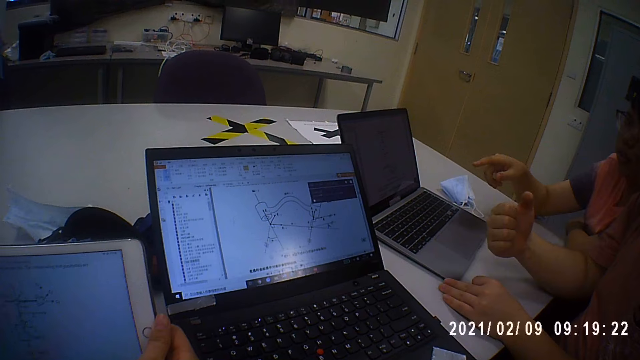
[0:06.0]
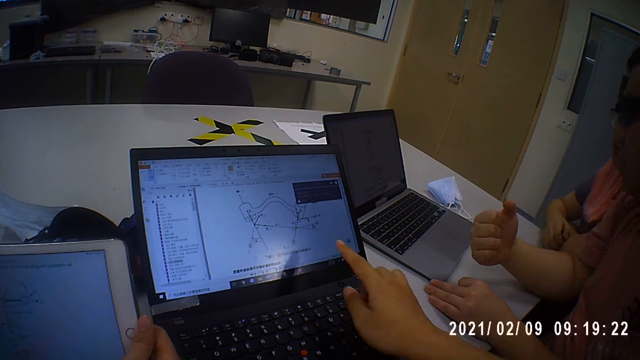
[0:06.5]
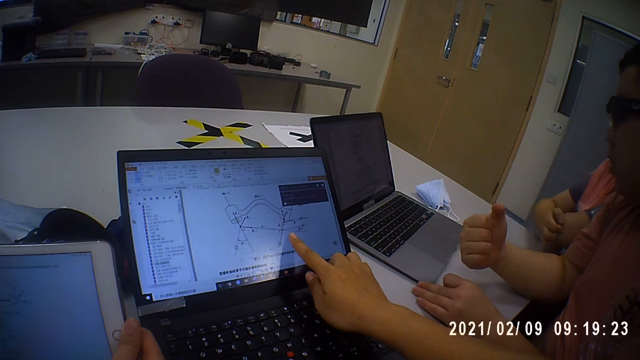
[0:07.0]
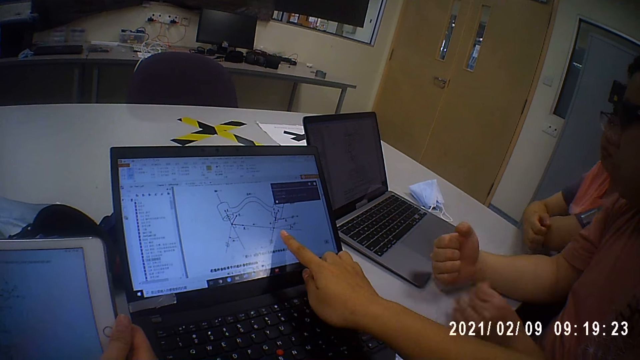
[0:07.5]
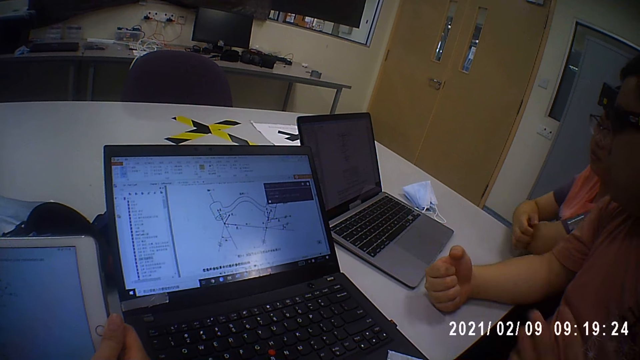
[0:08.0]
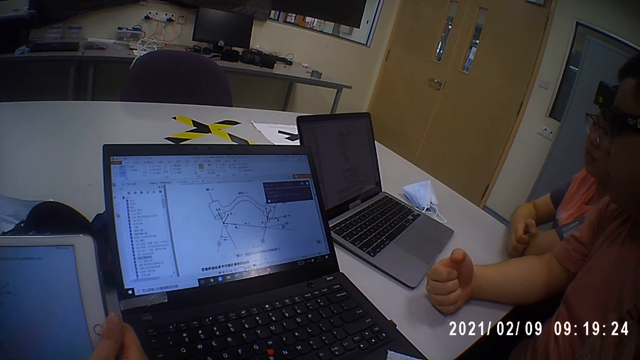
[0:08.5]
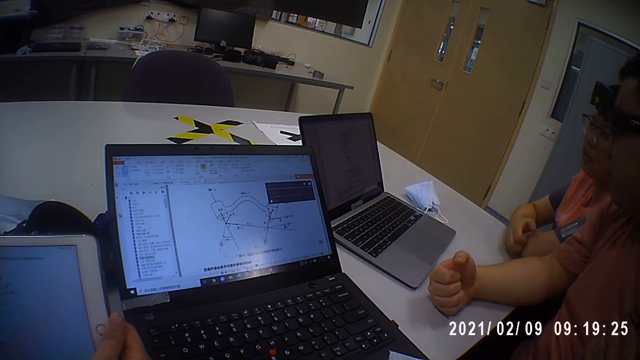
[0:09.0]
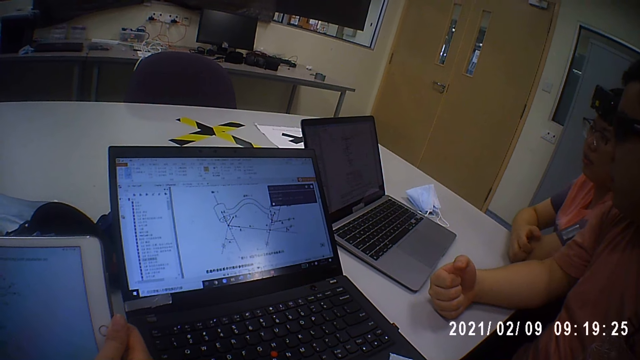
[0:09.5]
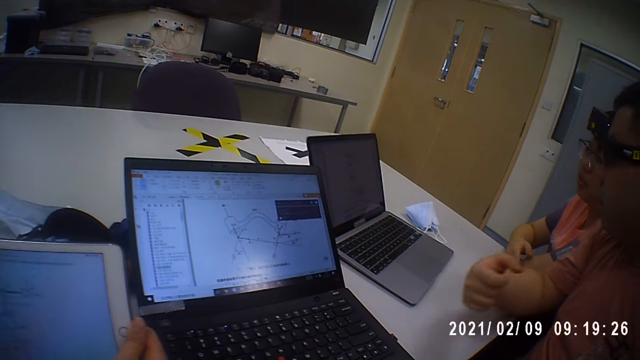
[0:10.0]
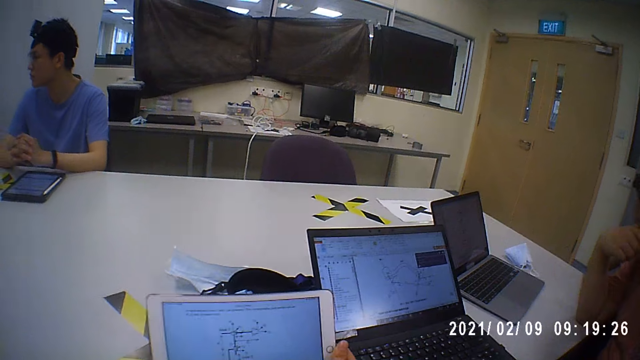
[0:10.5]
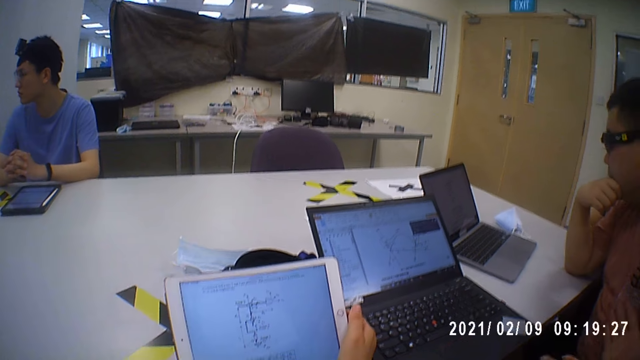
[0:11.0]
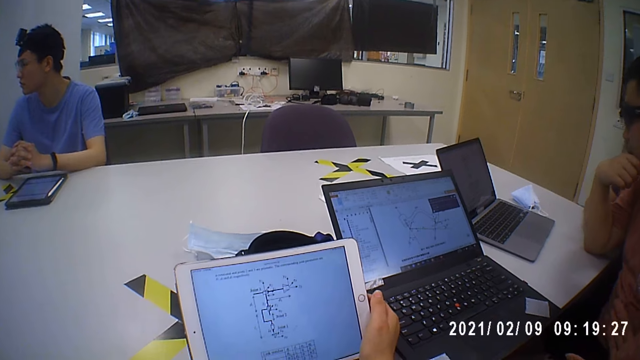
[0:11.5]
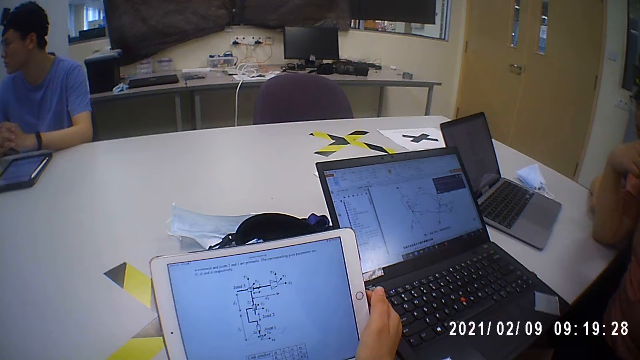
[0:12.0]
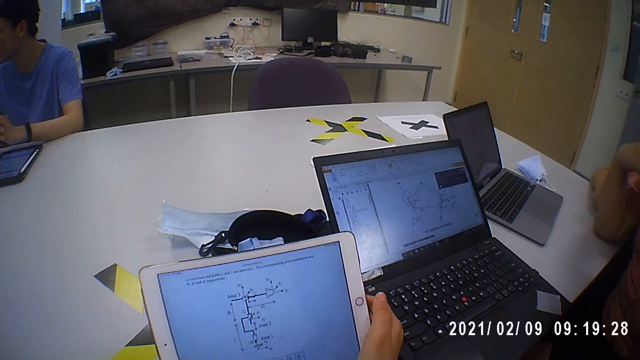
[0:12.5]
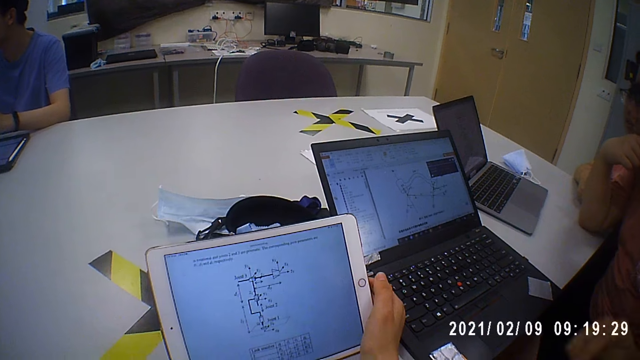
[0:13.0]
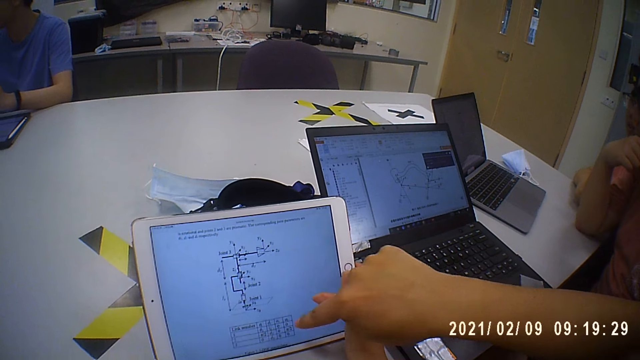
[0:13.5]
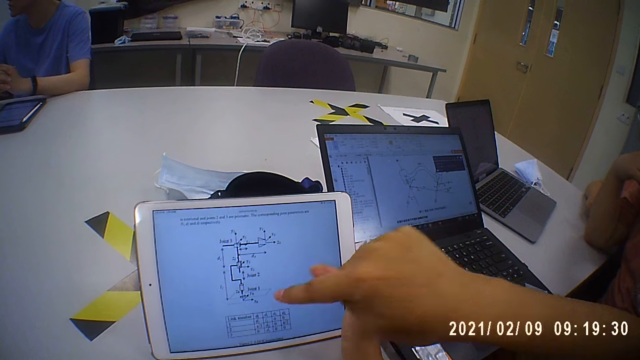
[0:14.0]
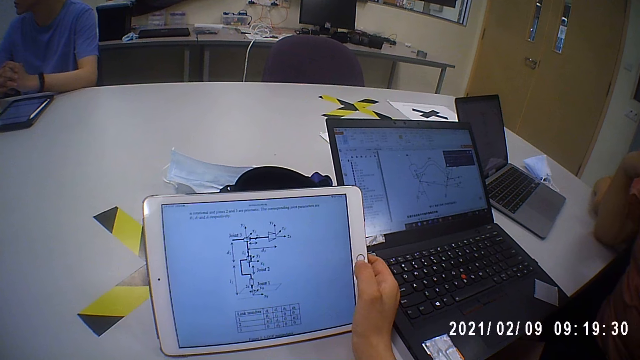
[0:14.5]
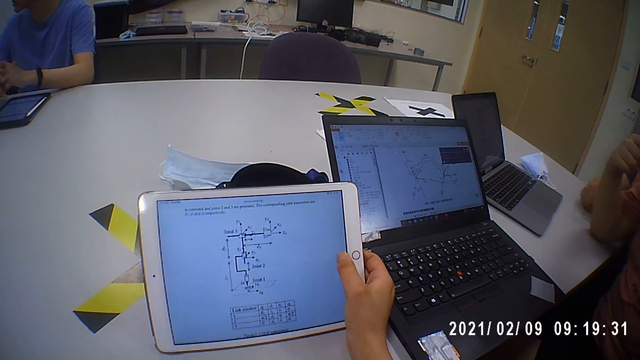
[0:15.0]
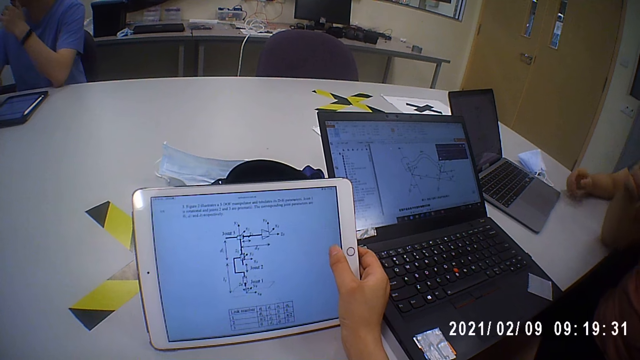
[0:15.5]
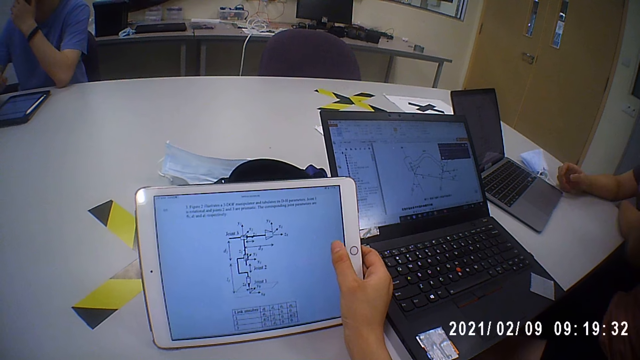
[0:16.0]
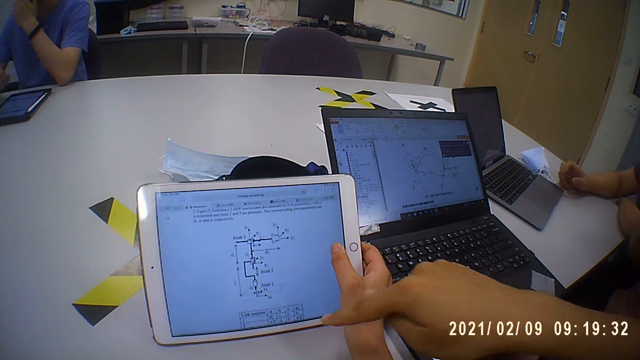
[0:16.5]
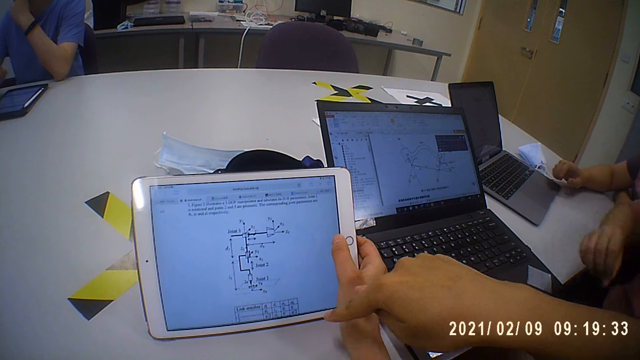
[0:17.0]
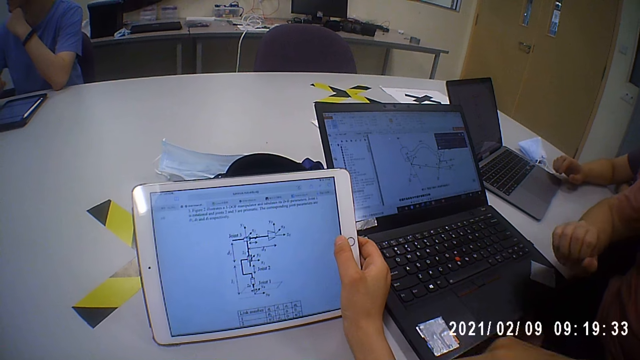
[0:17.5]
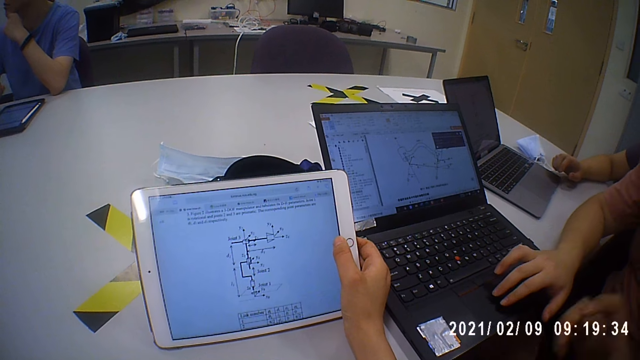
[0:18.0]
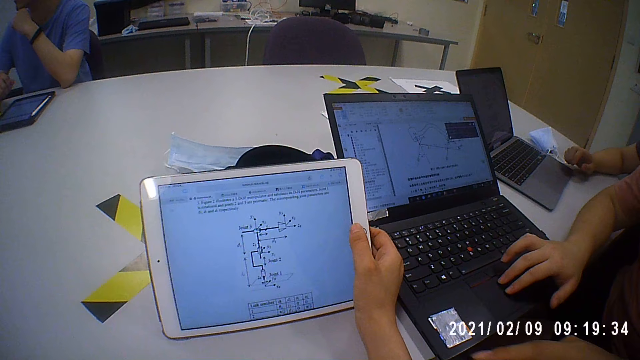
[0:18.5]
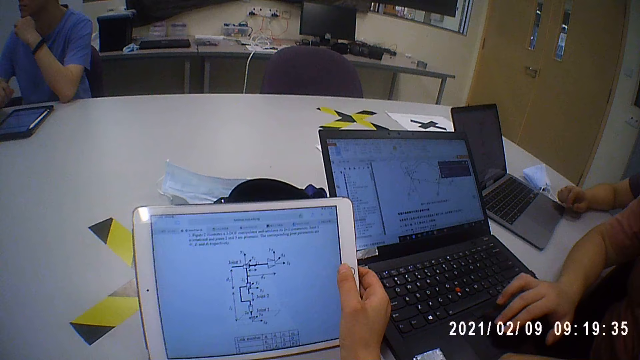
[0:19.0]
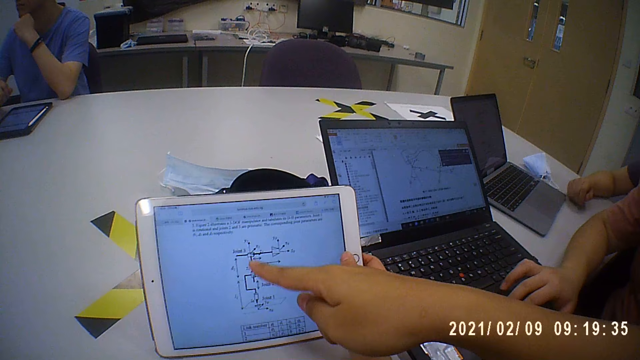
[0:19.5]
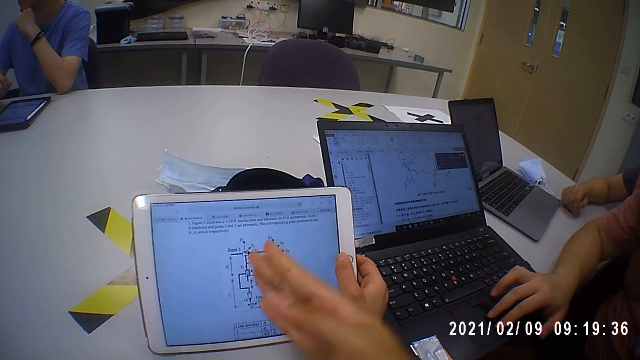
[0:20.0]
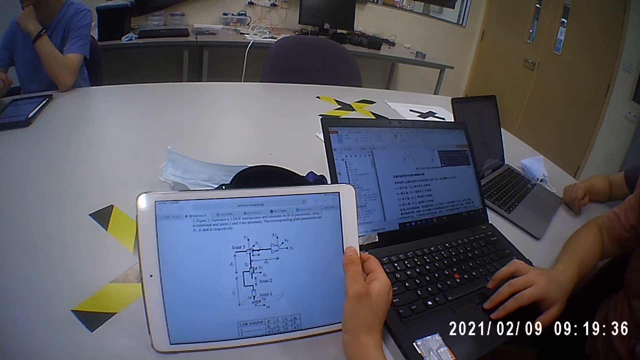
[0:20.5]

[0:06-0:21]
A man moves the hand. Another man points at the laptop screen with the finger. The camera wearer looks around the room. The second man points at the tablet screen with the finger. Another man moves the hand. The second man points at the tablet screen with the finger. Another man operates the laptop.

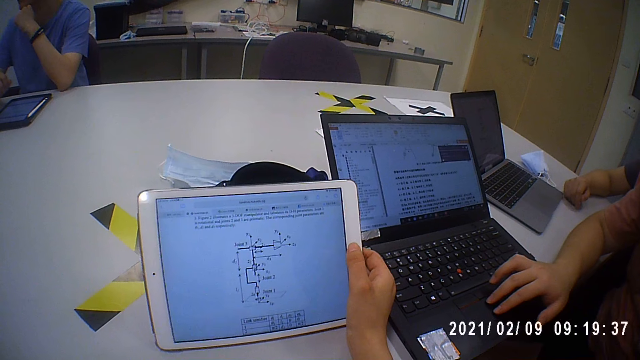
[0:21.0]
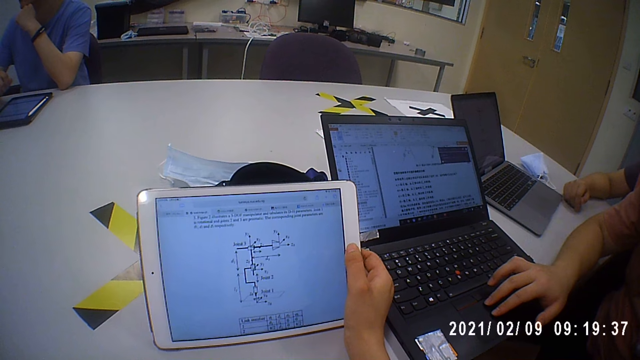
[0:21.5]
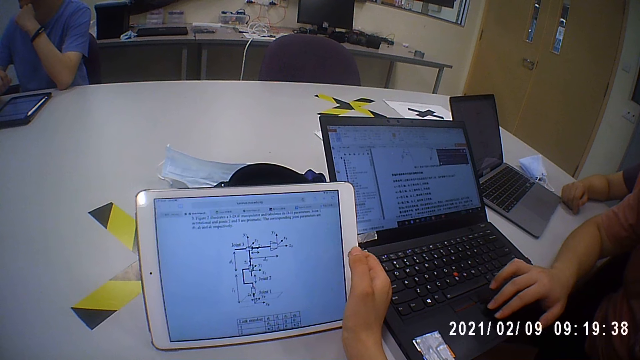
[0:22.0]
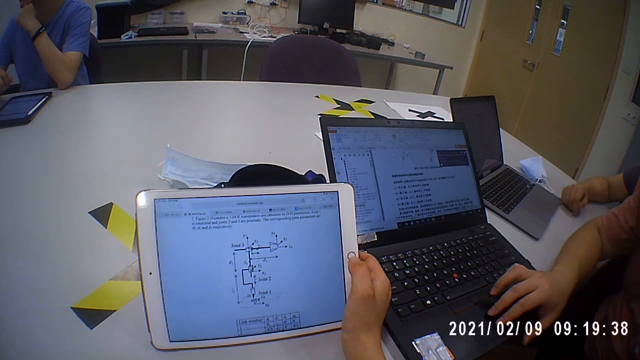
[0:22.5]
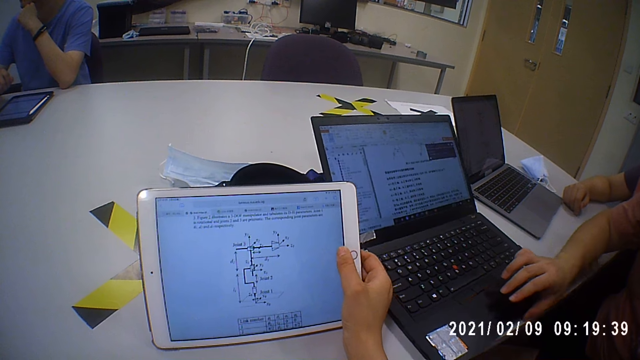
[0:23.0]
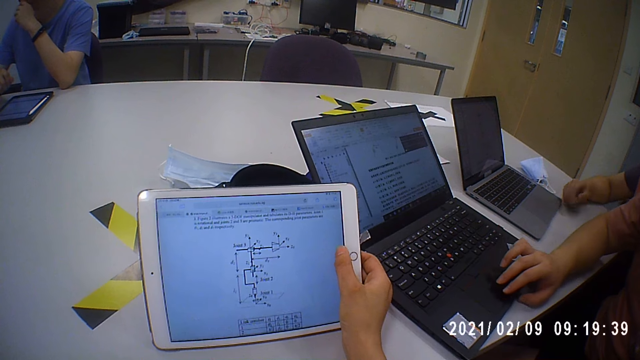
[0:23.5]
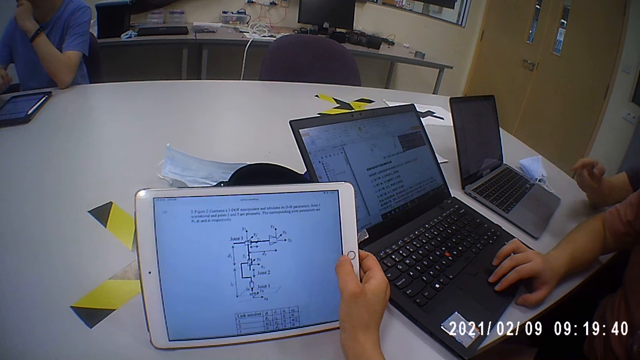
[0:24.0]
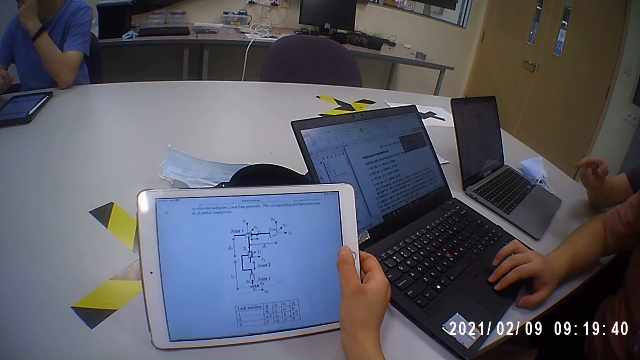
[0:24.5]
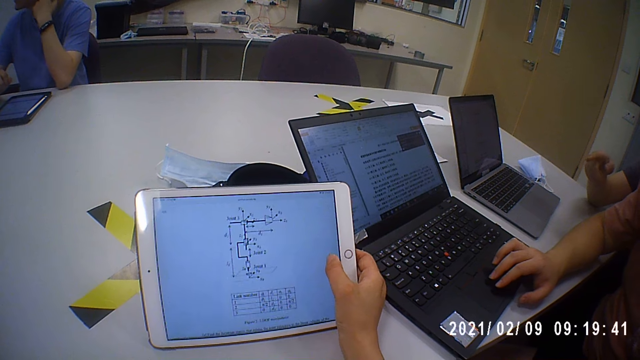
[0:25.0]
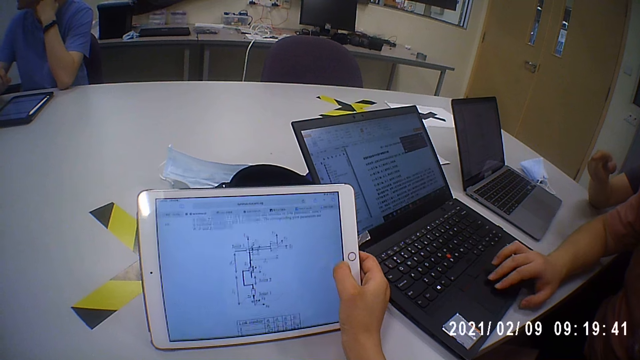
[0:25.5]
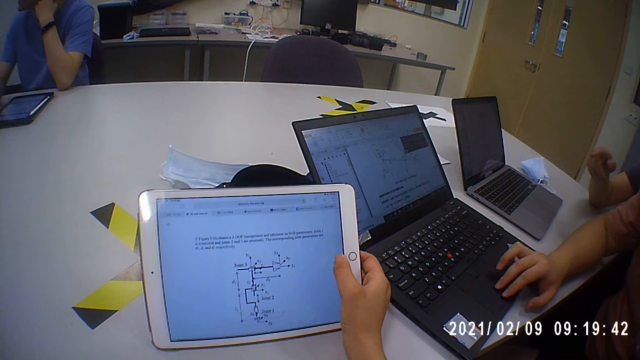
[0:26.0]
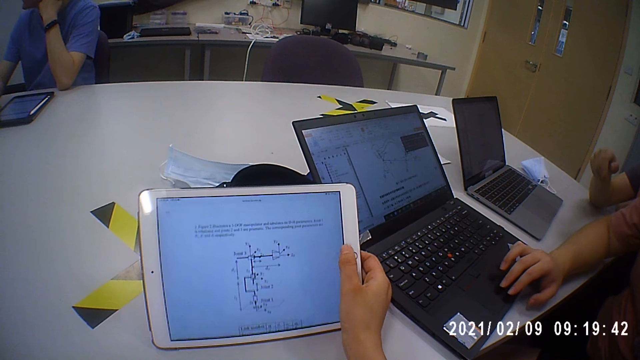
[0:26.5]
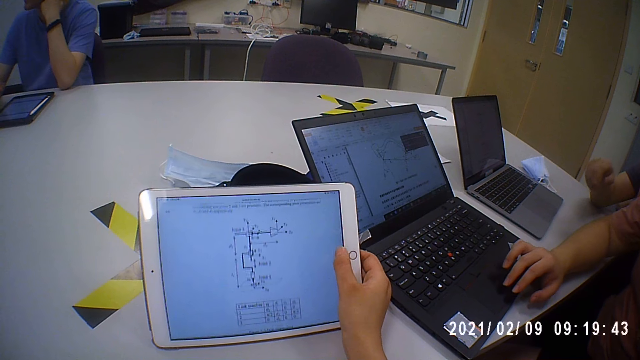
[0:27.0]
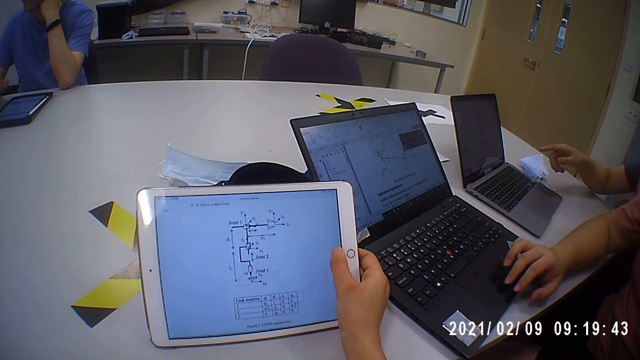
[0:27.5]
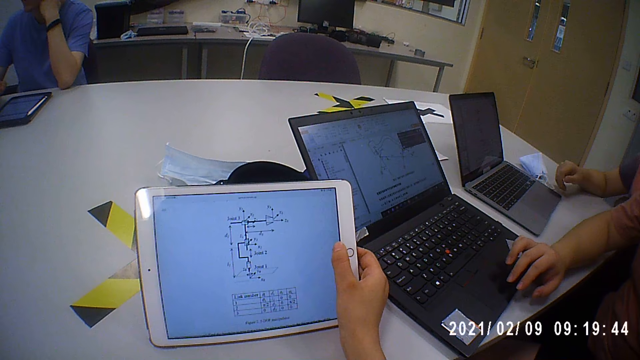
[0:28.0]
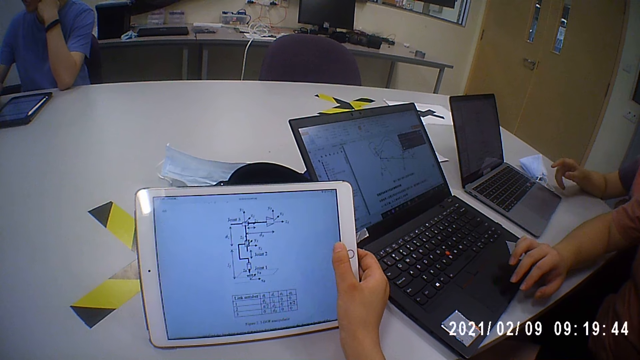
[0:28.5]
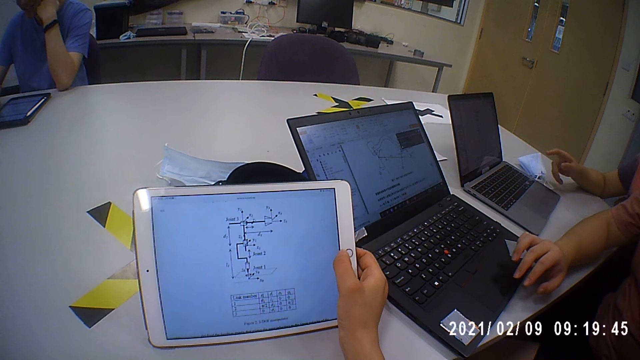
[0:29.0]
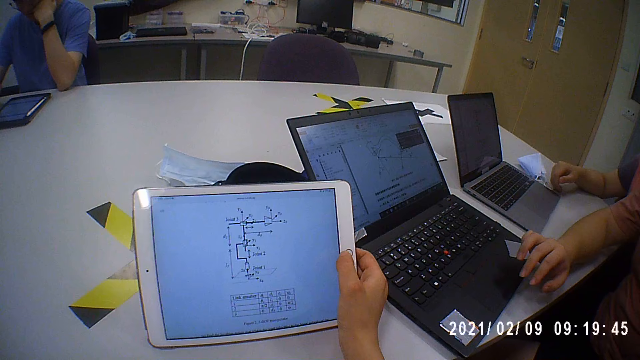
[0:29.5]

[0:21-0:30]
A man moves the laptop. Another man points at the laptop. The camera wearer operates the laptop.
